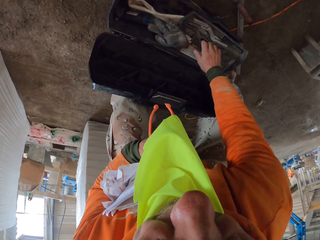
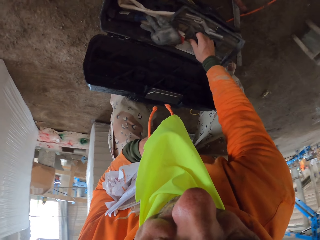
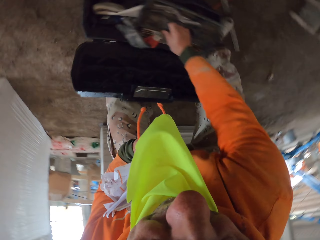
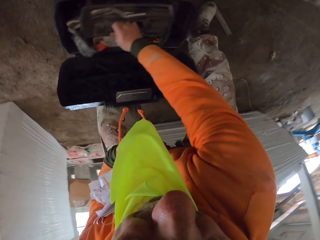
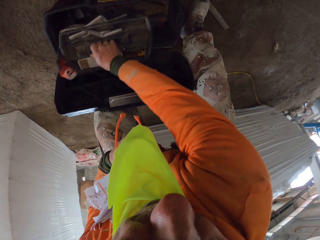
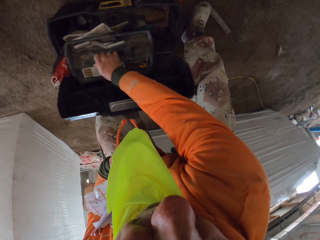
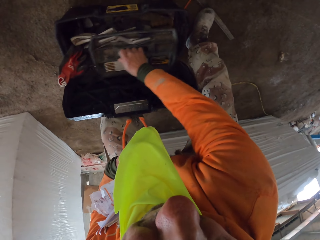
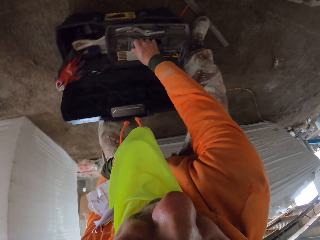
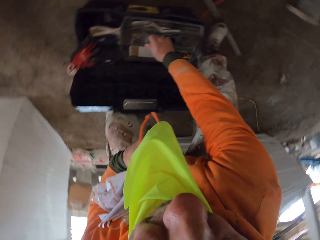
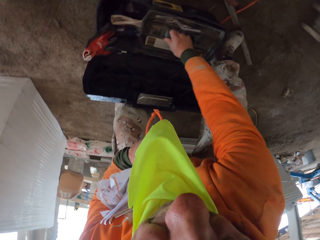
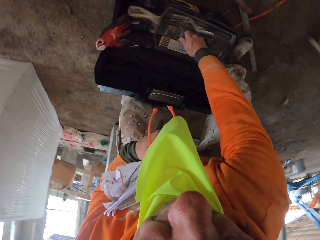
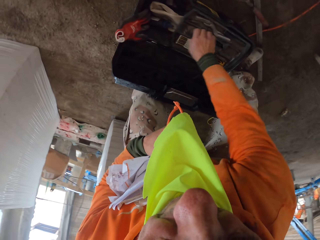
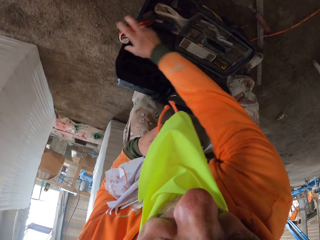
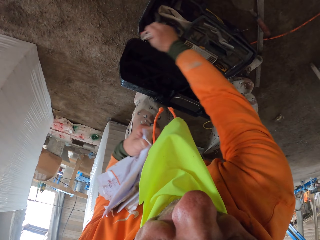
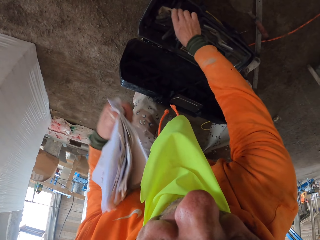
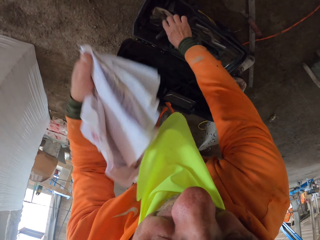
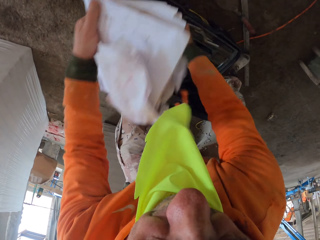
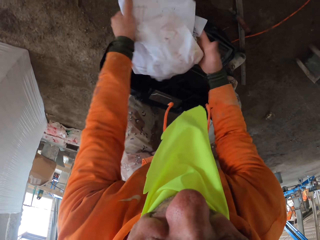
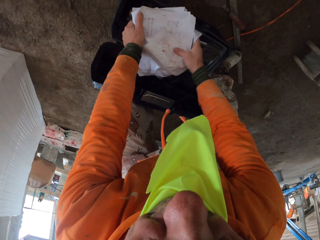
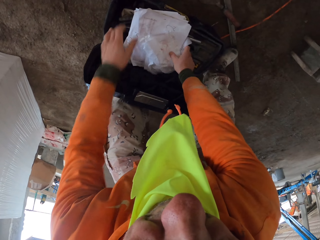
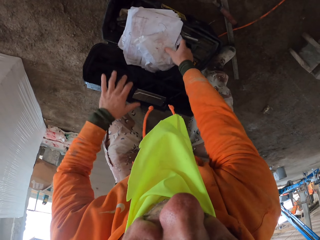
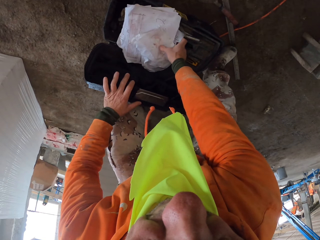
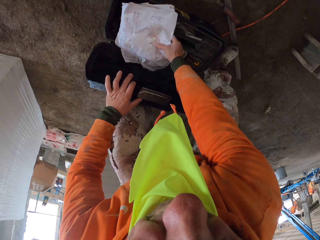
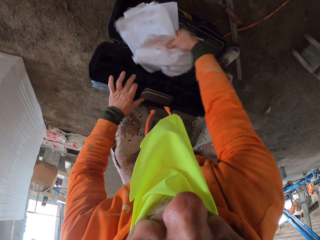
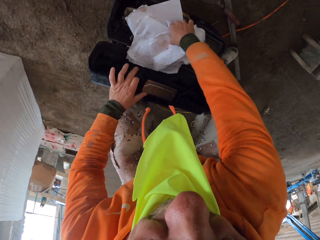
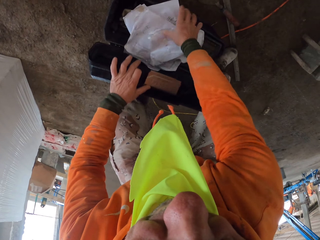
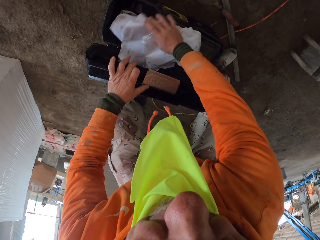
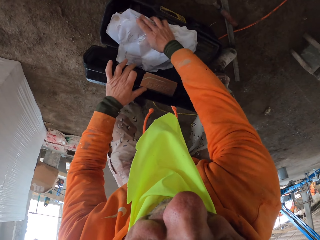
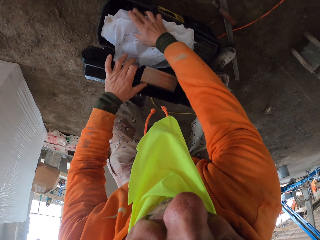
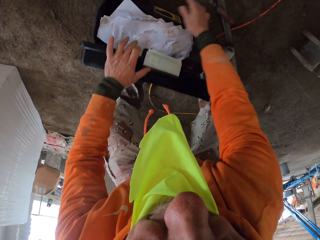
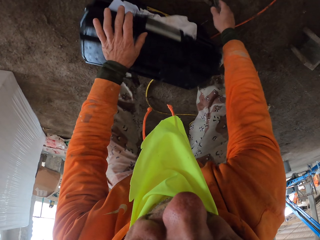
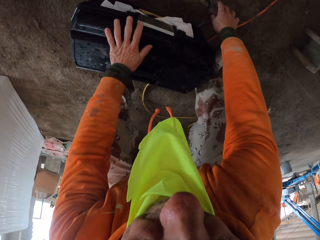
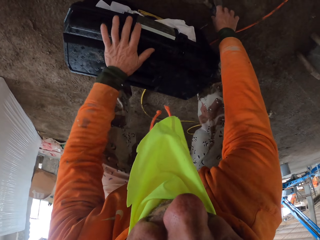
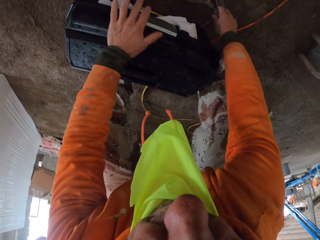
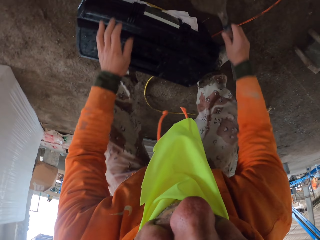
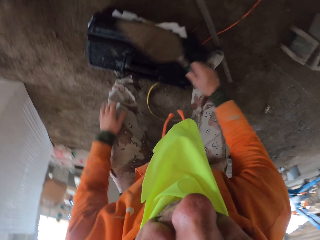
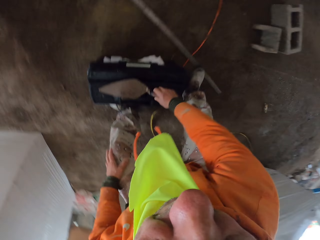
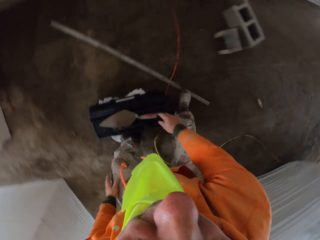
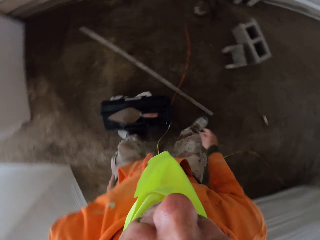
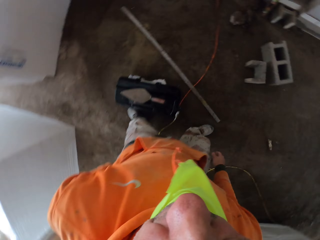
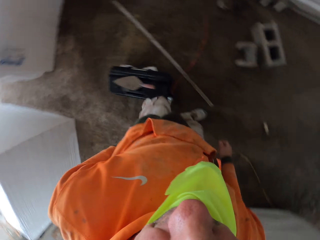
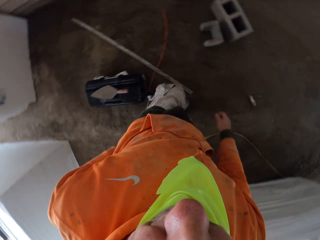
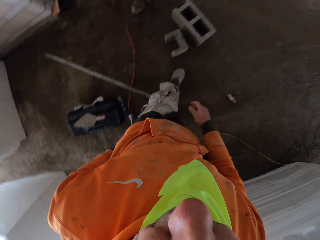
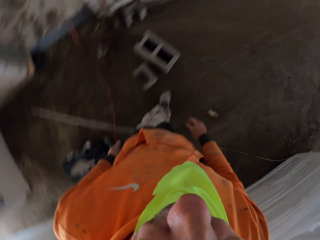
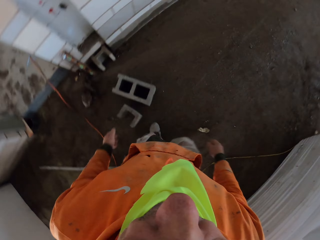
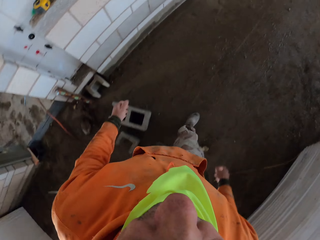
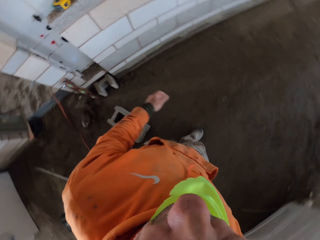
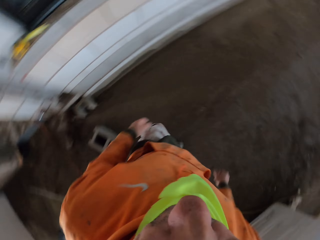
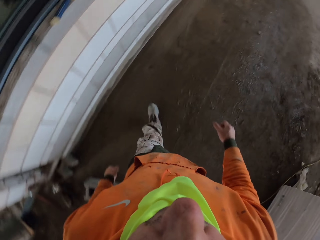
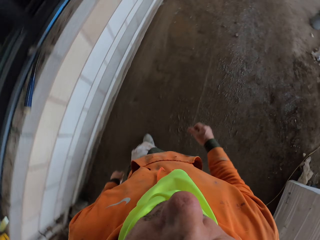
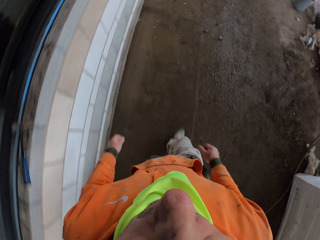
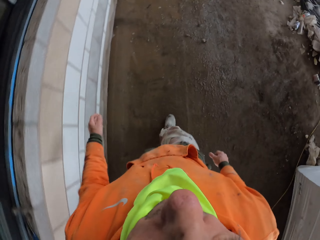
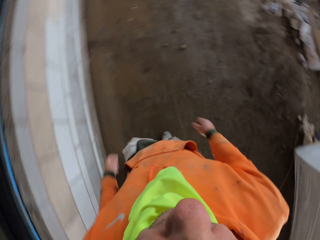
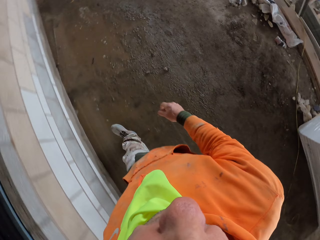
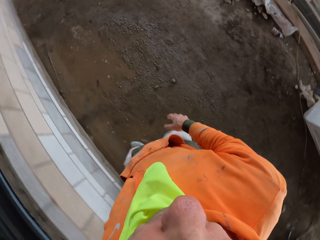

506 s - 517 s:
The camera wearer puts the papers in the tool box. They arrange the papers. They close the tool box. They pick the trowel from the ground. They place the trowel on the tool box. They walk at the construction site.

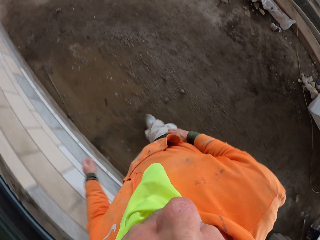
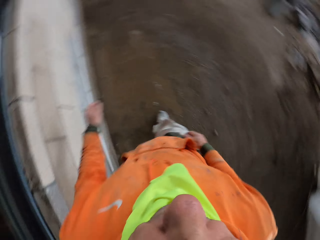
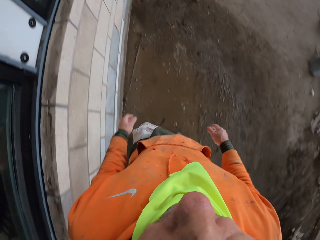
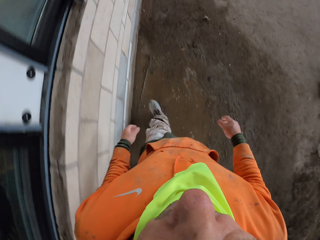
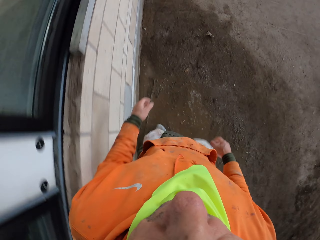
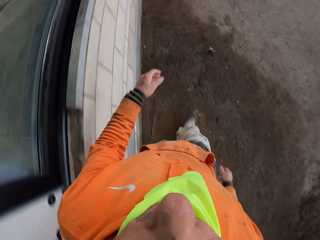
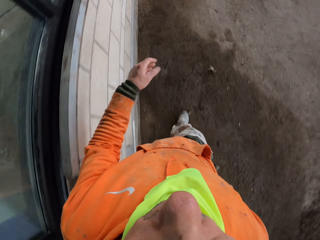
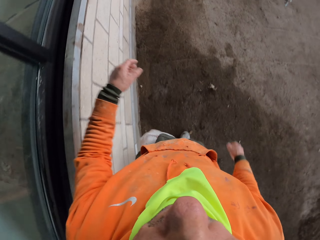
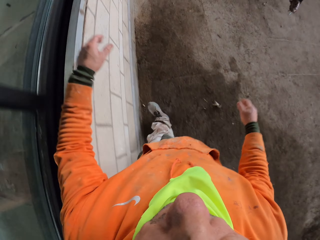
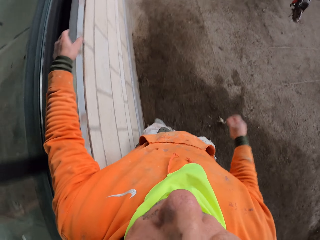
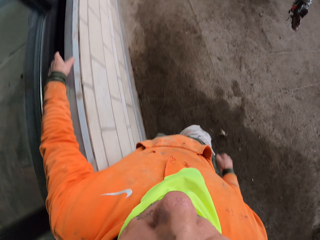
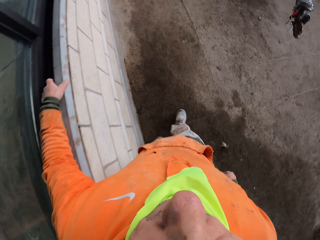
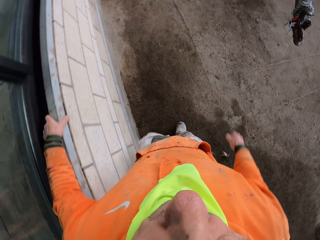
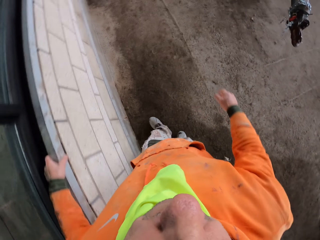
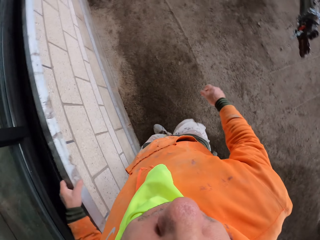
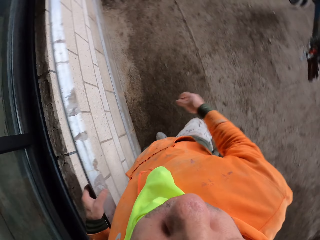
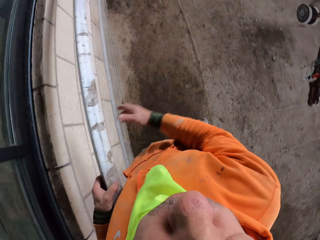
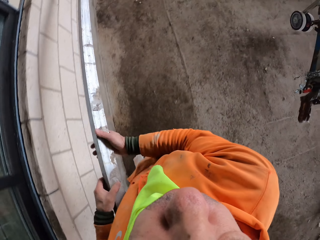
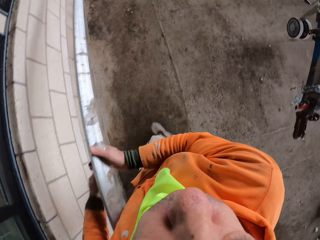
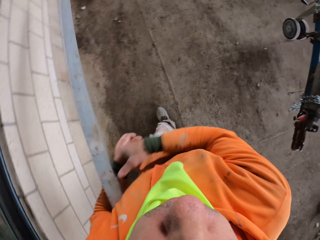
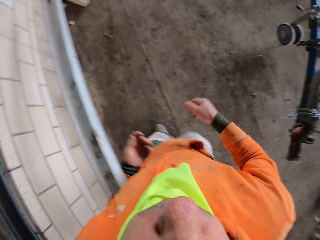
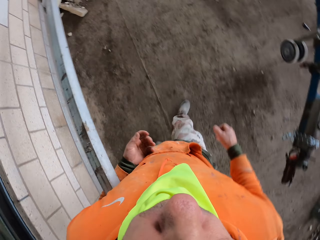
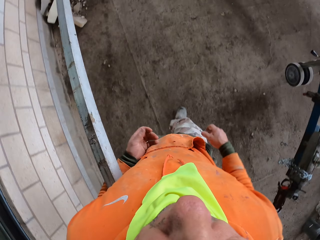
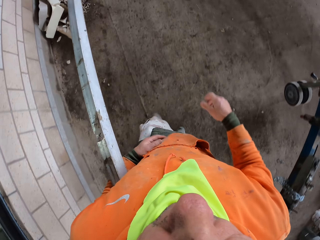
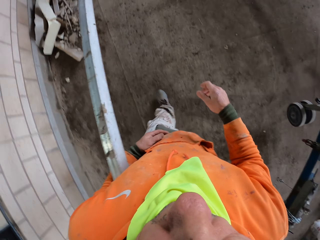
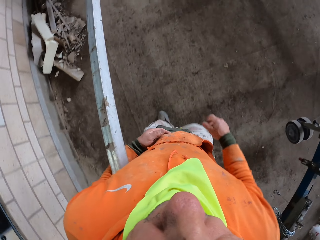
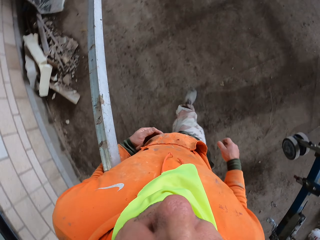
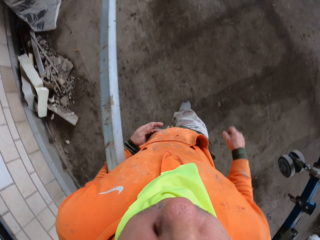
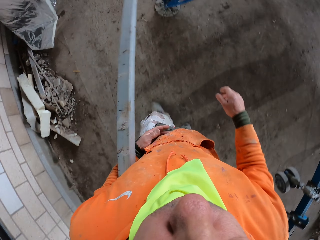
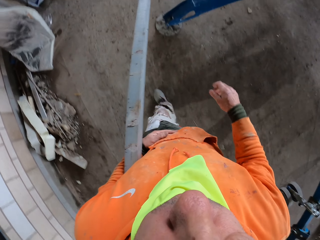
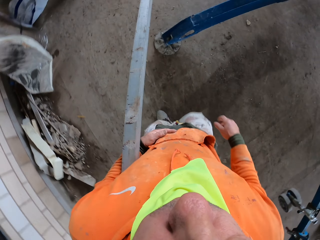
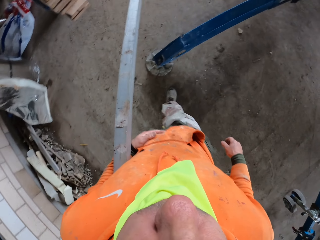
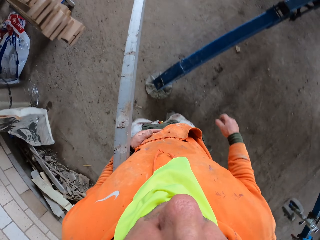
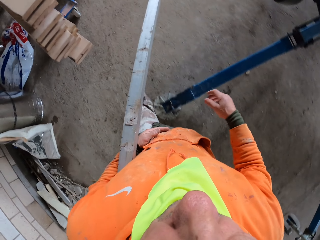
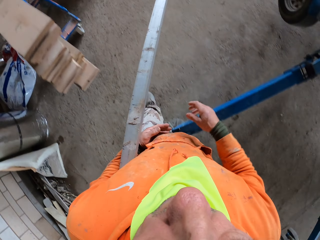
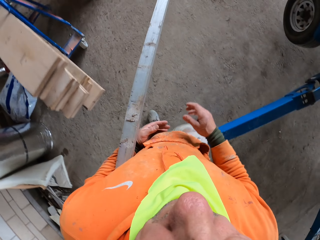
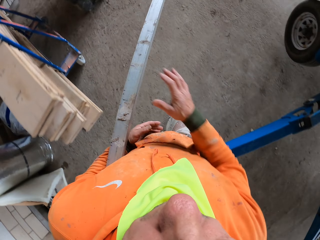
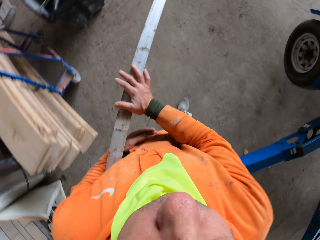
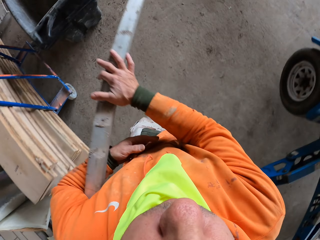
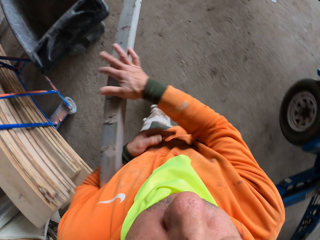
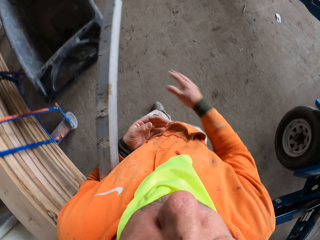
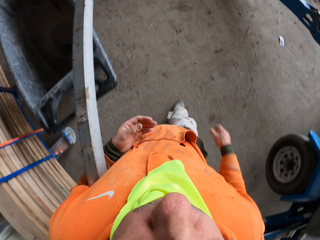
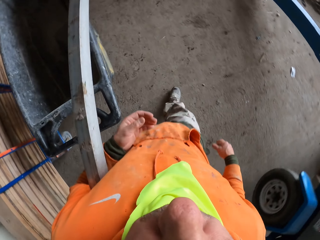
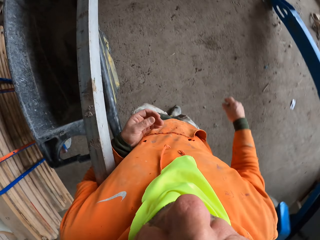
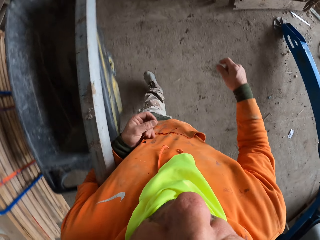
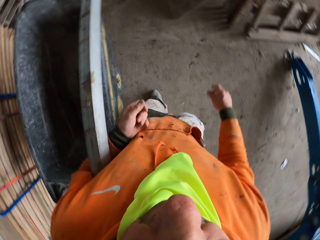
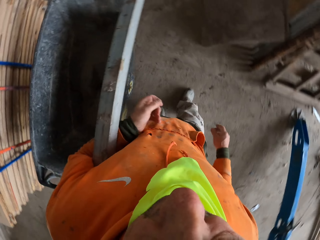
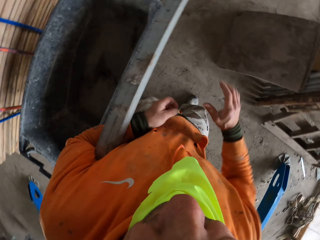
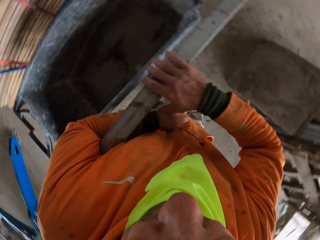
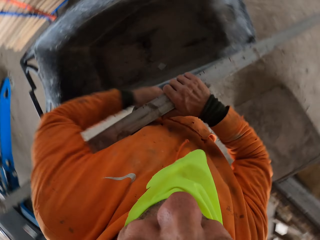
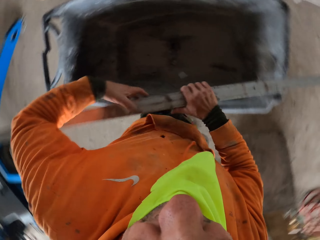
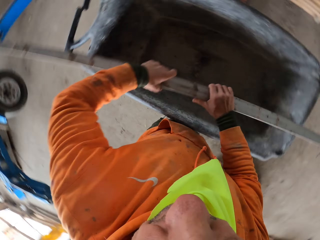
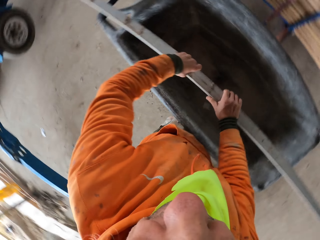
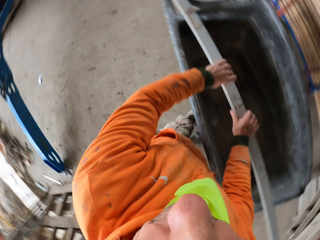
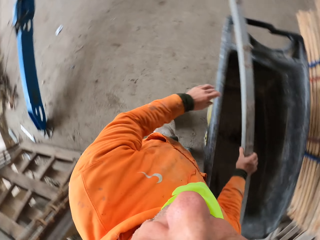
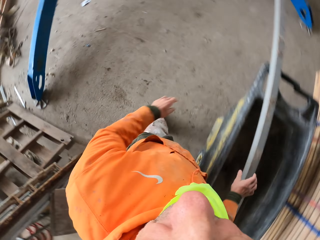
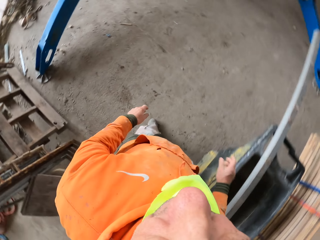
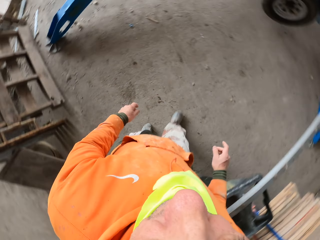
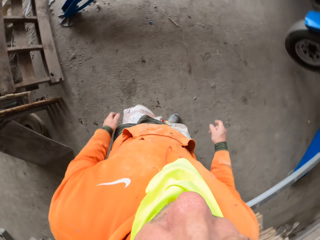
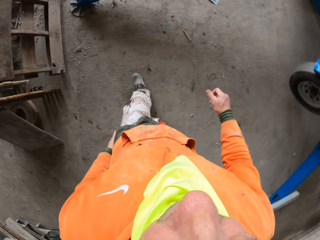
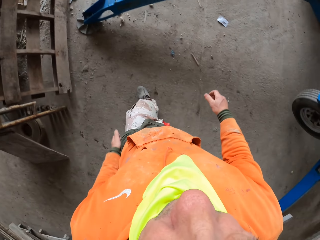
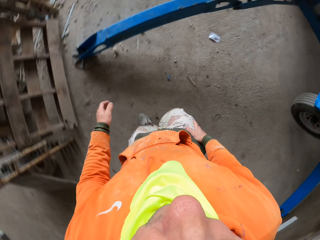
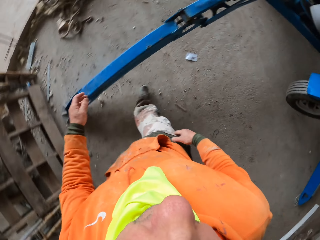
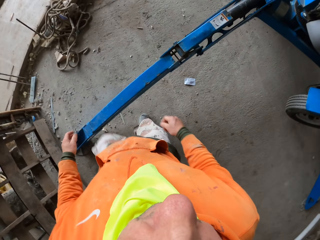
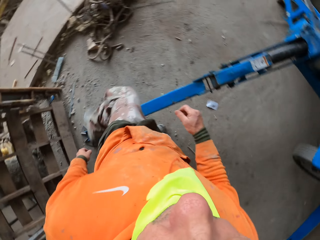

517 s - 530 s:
The camera wearer picks the iron bar or wood from the wall. They walk with the metal bar at the construction site. They place the wood on the trolley. They walk at the construction site.
